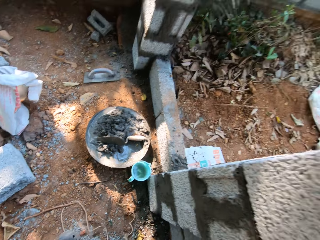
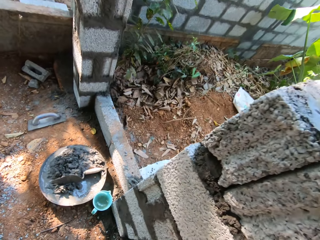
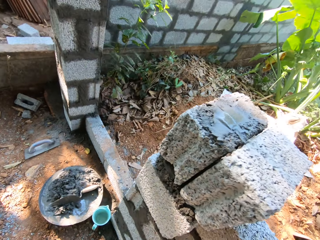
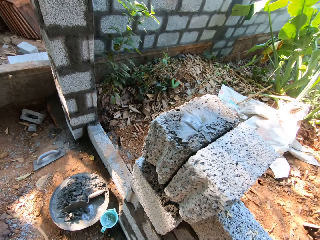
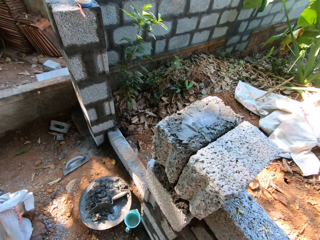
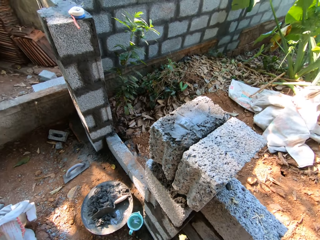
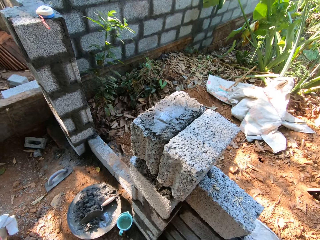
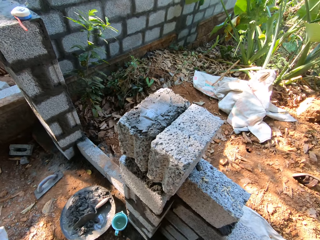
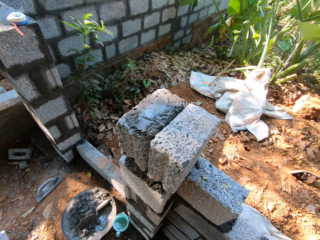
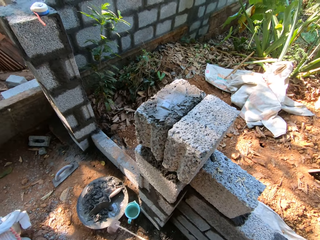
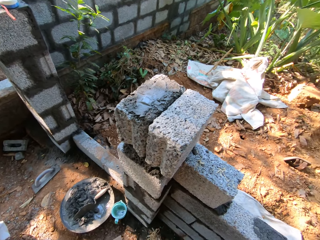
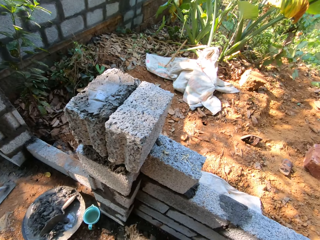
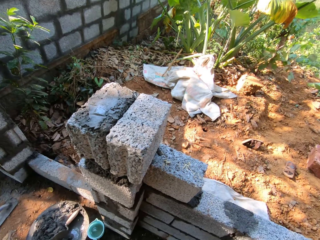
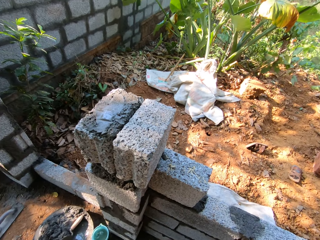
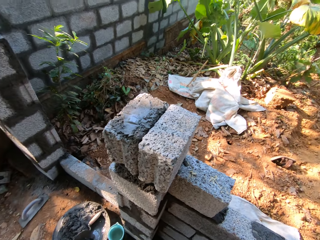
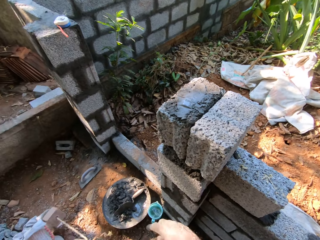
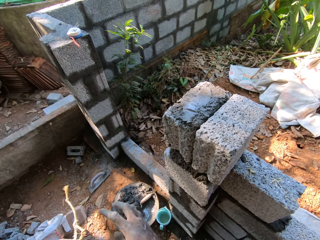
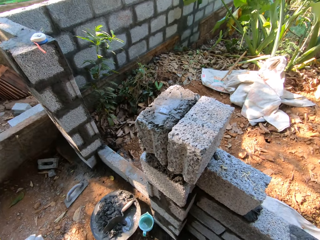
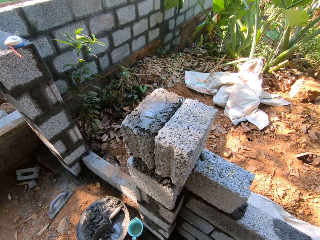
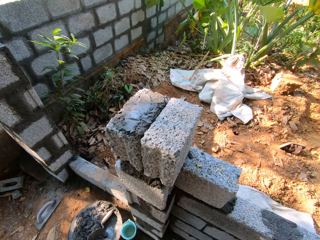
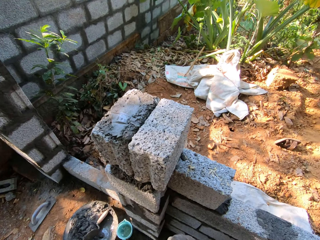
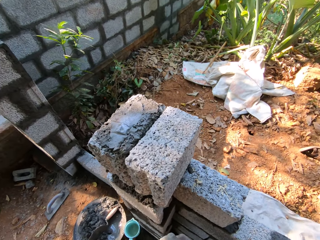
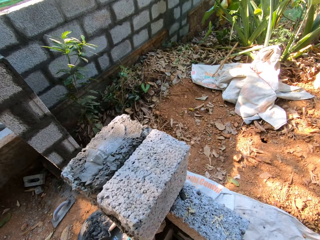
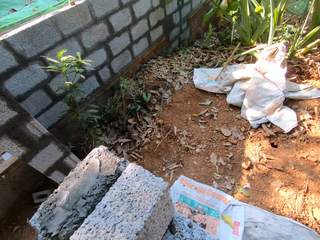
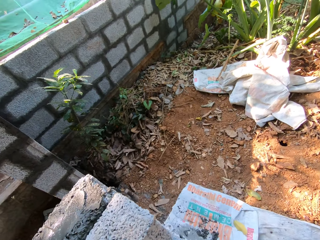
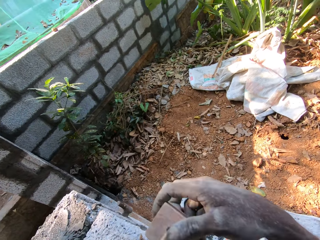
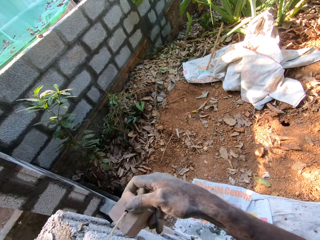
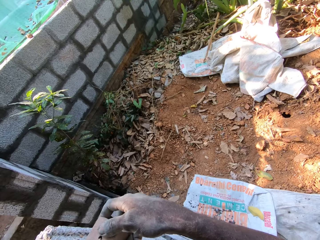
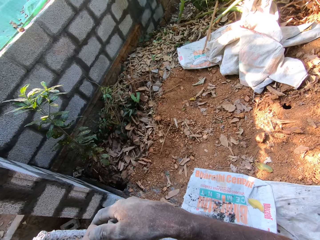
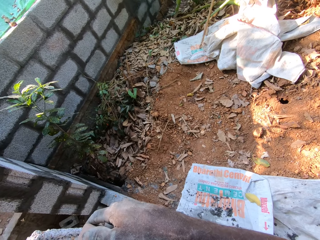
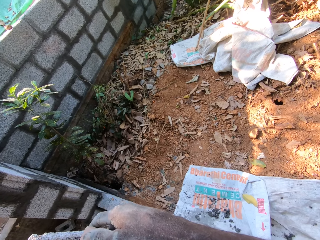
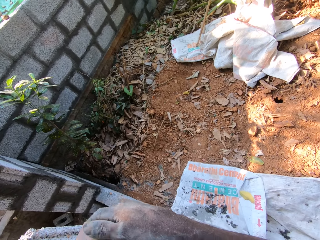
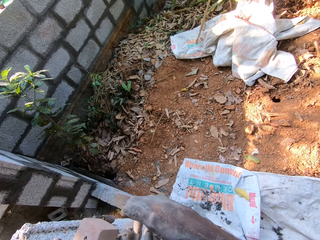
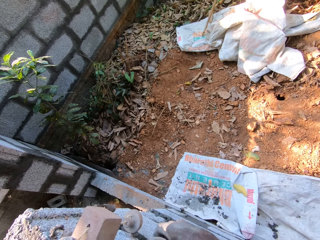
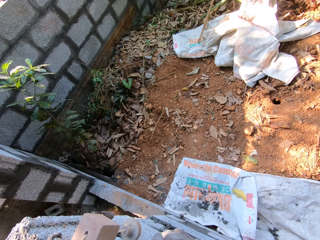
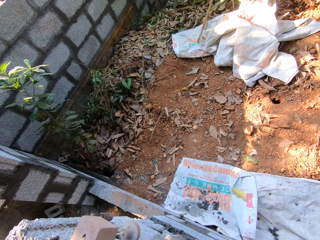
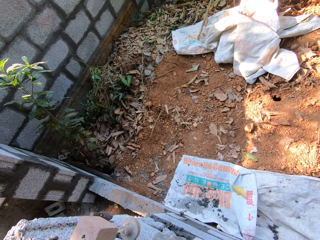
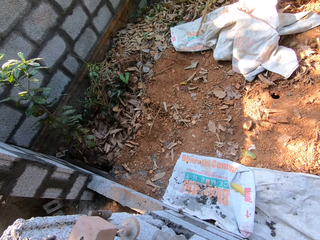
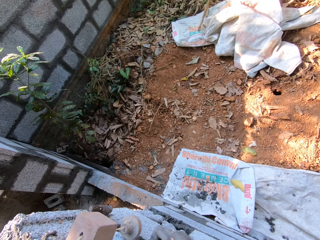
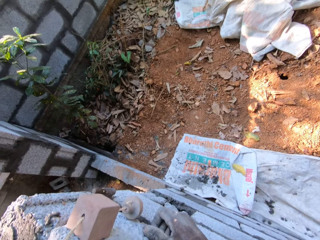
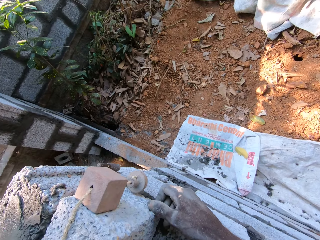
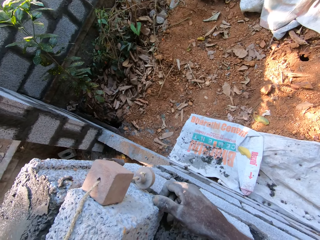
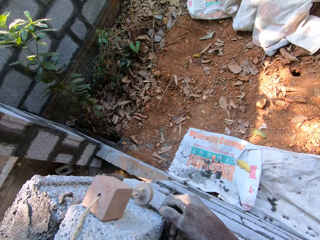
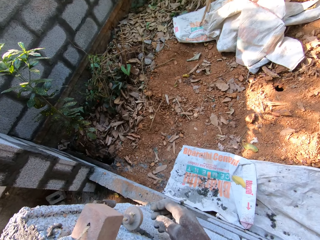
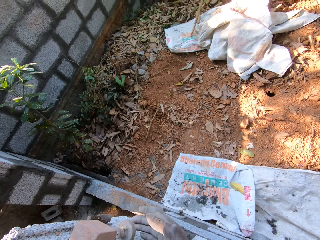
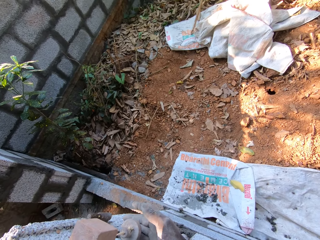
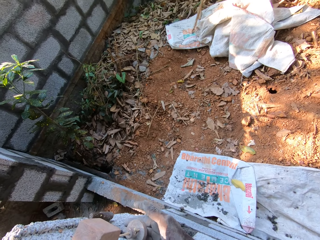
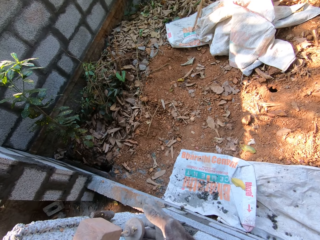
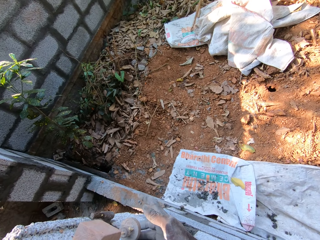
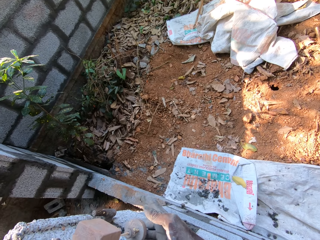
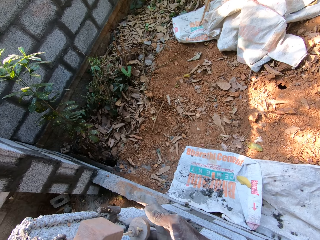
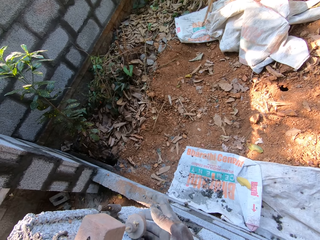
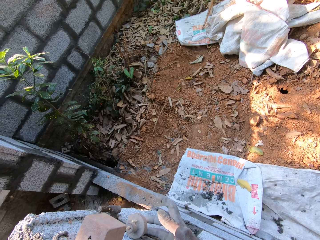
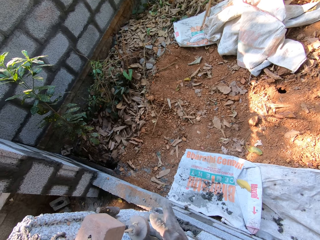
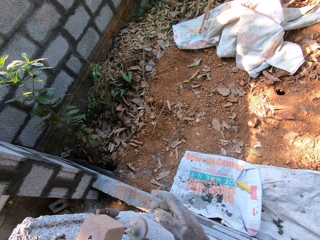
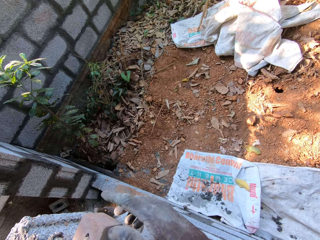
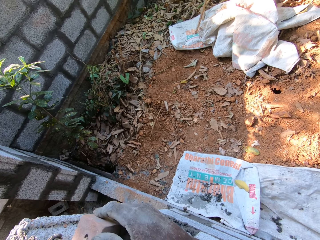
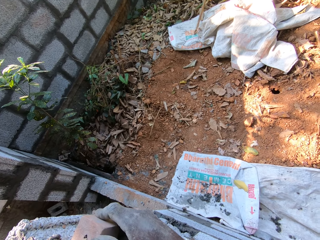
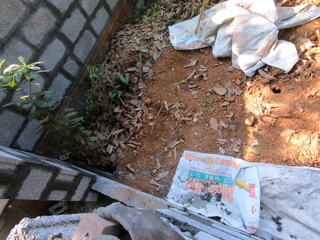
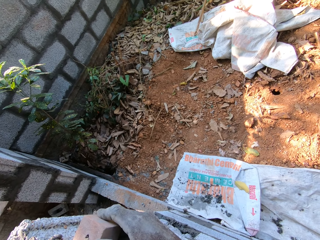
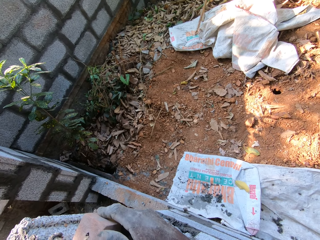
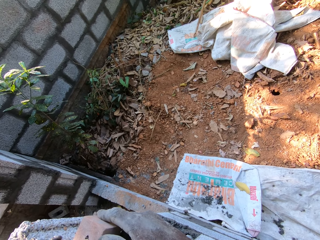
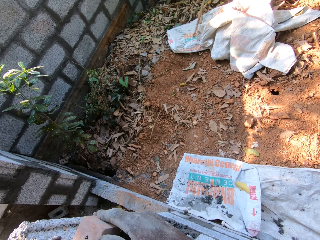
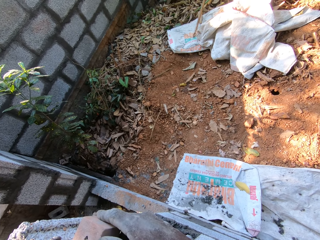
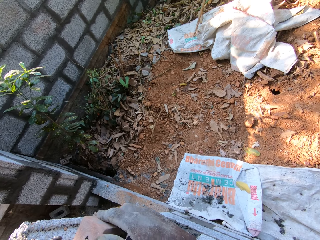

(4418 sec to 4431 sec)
The camera wearer moves around the wall. He lays the plumb bob on the brick with his right hand. He measures the wall with the plumb bob. He touches the plumb bob with his right hand.

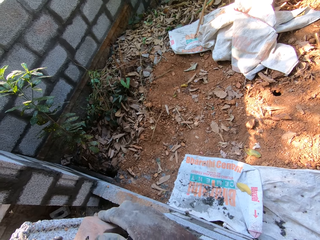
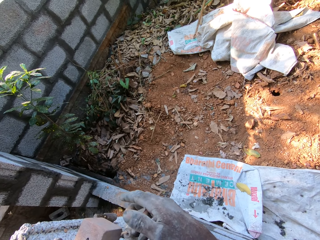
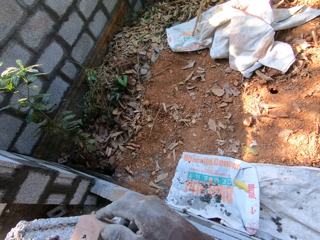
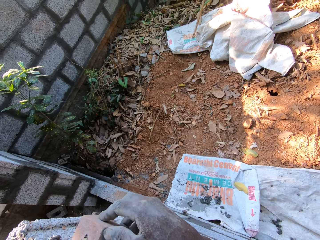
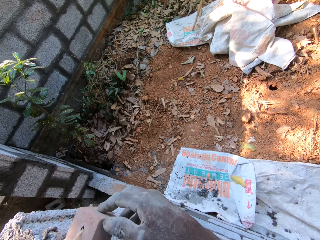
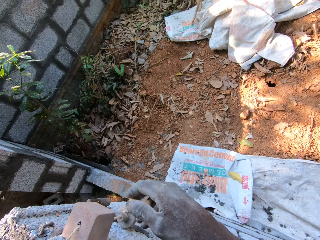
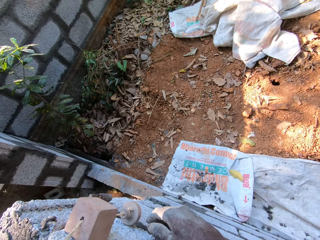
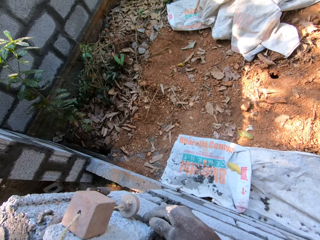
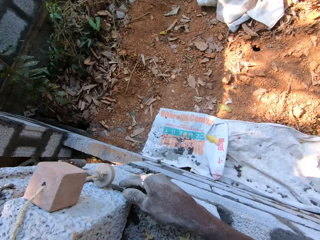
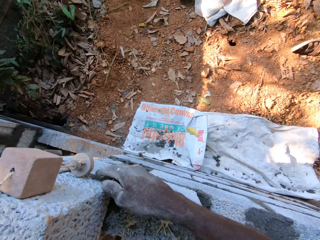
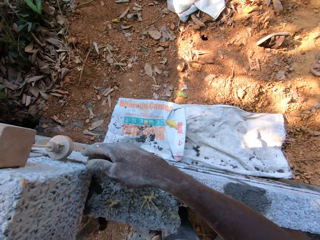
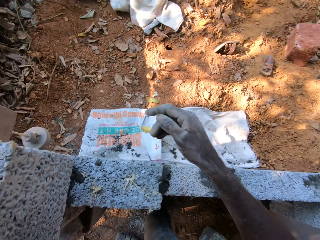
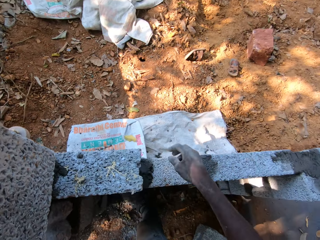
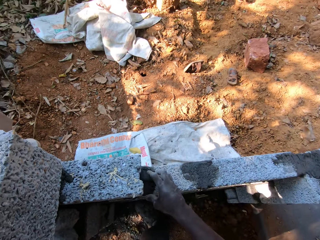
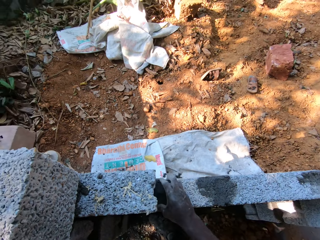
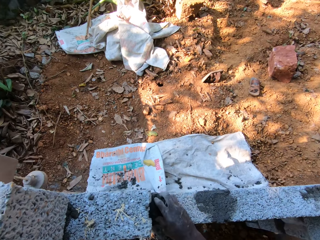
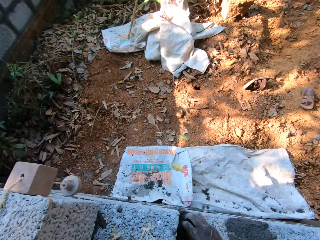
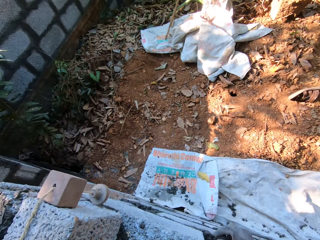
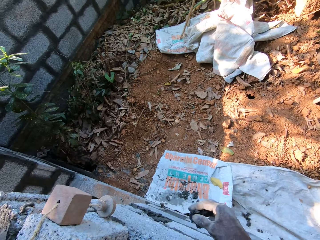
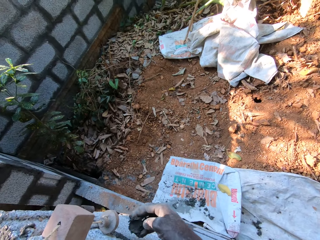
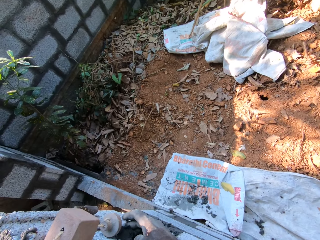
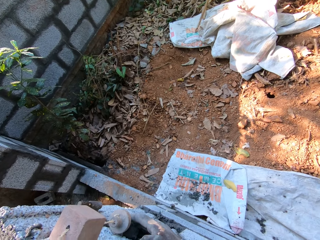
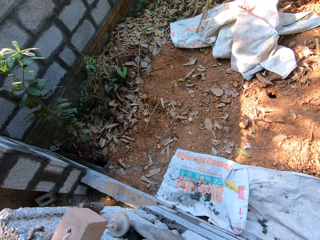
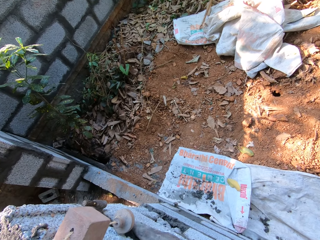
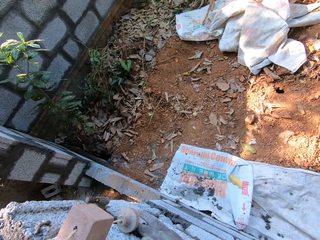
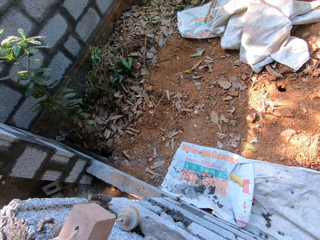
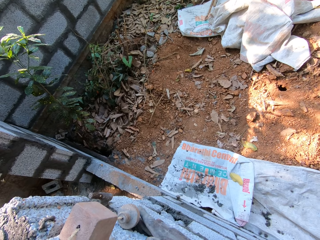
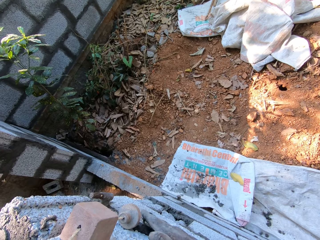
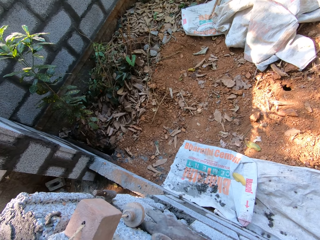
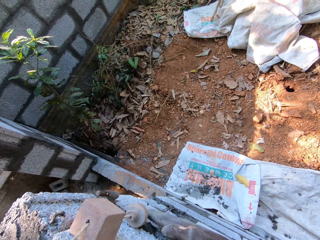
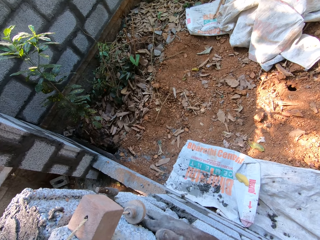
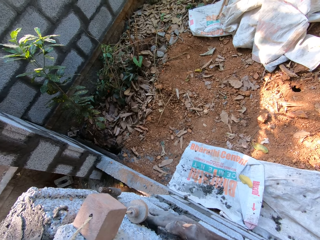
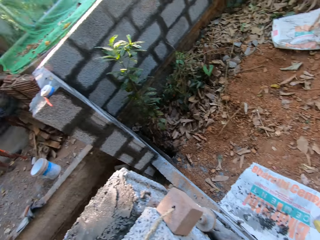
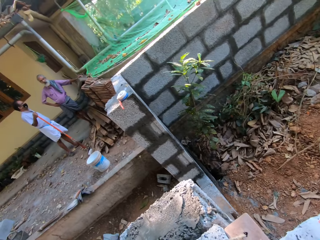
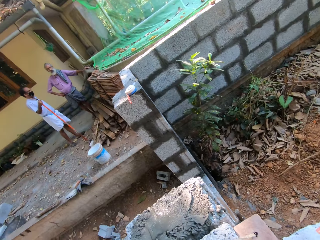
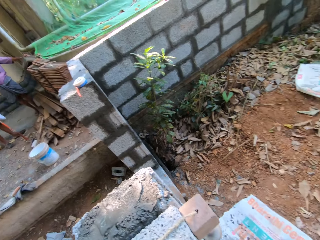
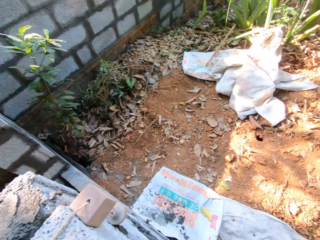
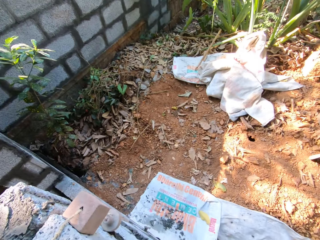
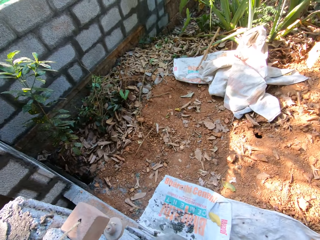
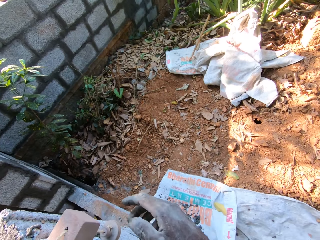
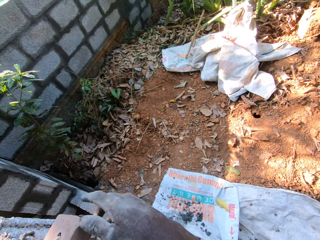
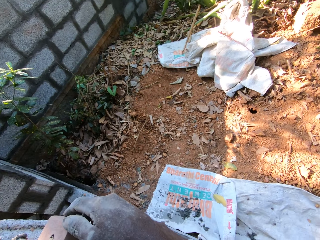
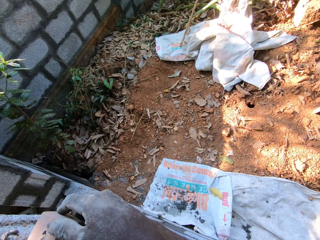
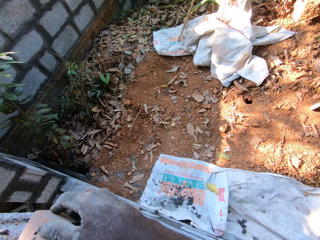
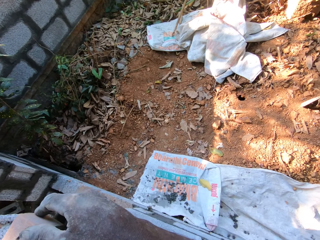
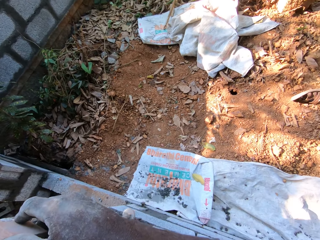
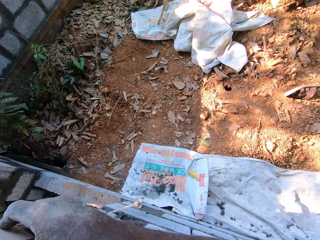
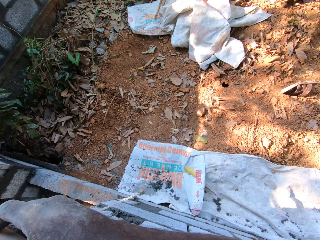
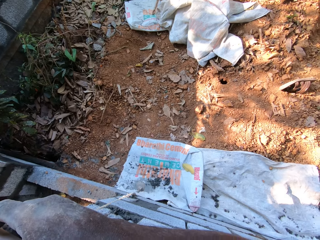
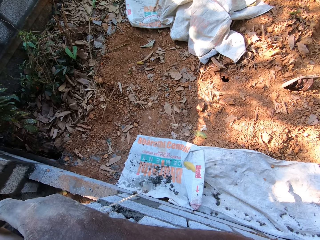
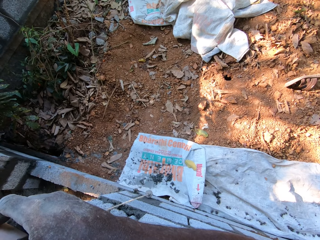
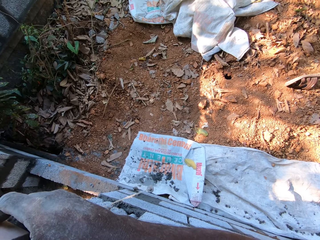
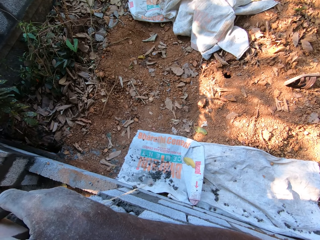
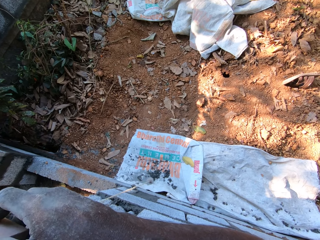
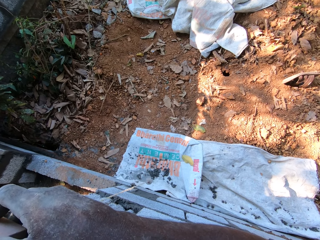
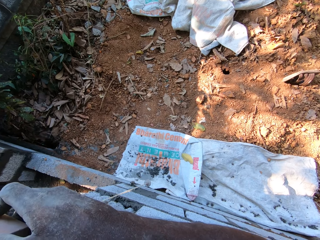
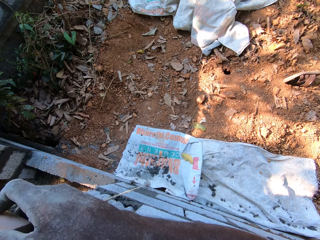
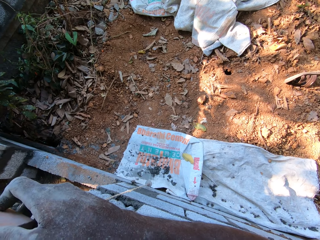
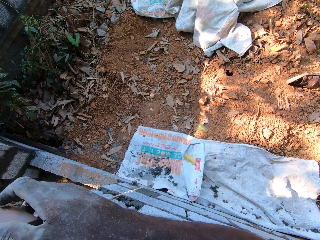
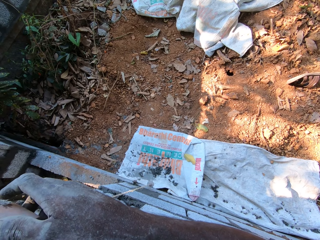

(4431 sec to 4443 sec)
The camera wearer touches the brick with his right hand. He removes dry concrete from the wall. He looks around the construction site. He measures the wall with a plumb bob.
